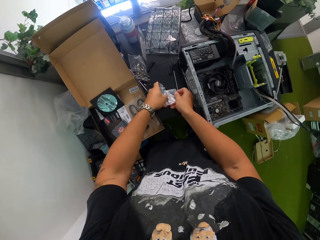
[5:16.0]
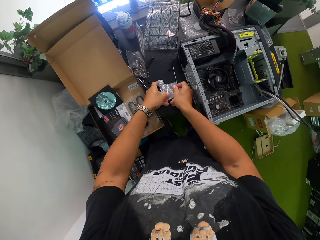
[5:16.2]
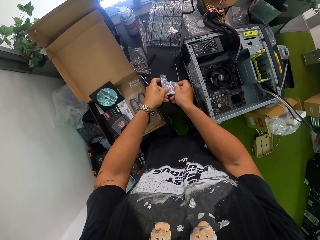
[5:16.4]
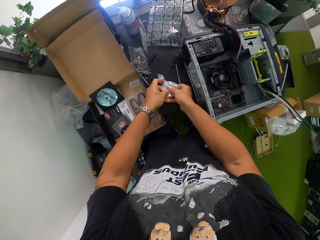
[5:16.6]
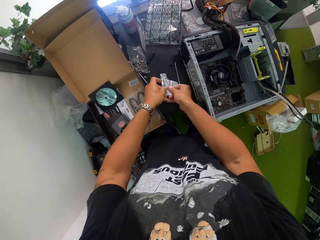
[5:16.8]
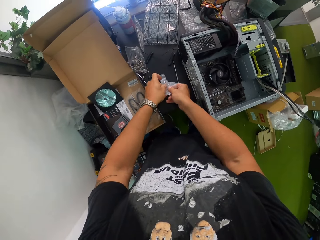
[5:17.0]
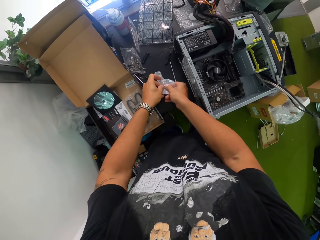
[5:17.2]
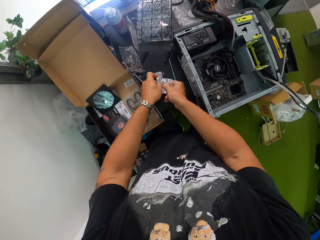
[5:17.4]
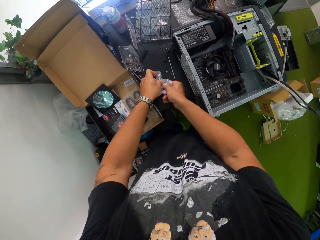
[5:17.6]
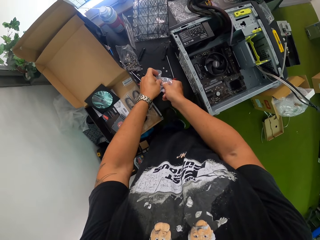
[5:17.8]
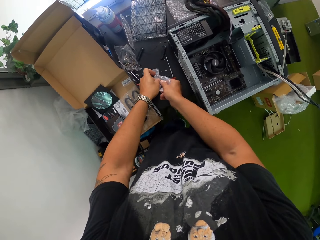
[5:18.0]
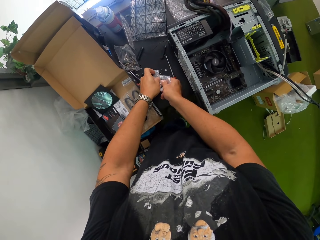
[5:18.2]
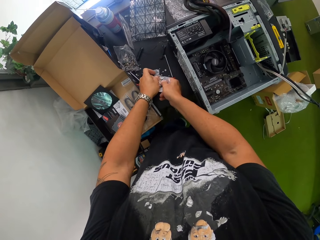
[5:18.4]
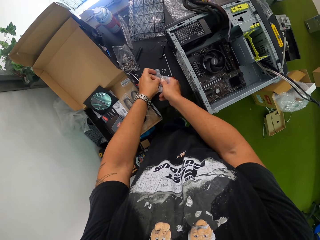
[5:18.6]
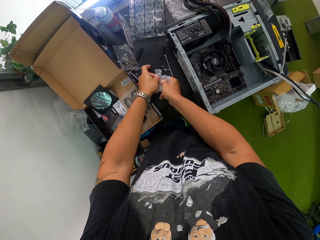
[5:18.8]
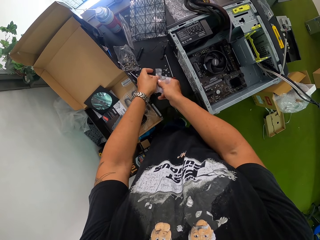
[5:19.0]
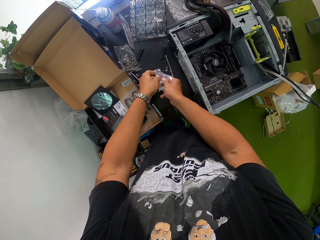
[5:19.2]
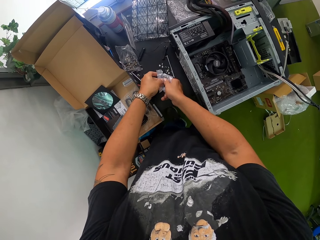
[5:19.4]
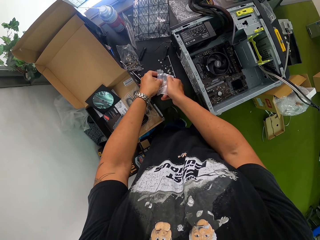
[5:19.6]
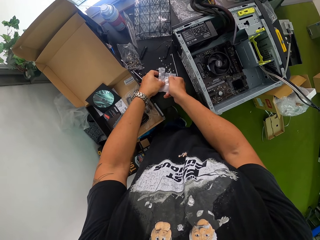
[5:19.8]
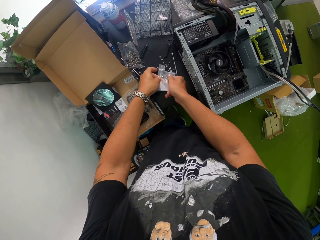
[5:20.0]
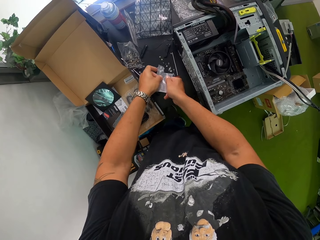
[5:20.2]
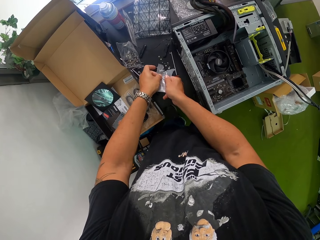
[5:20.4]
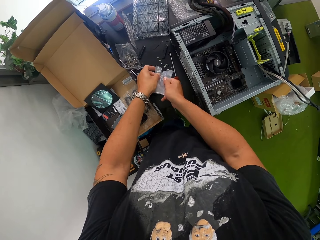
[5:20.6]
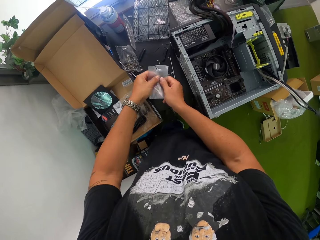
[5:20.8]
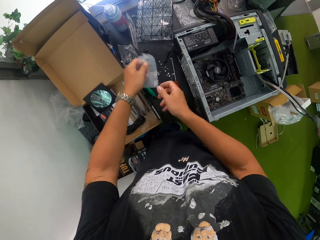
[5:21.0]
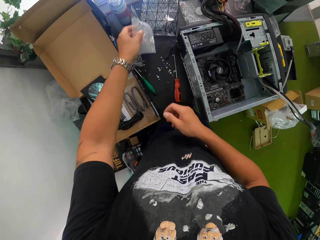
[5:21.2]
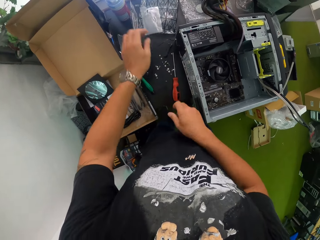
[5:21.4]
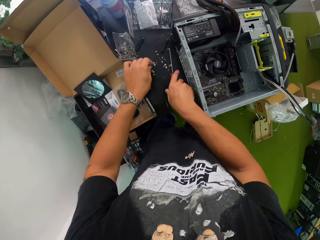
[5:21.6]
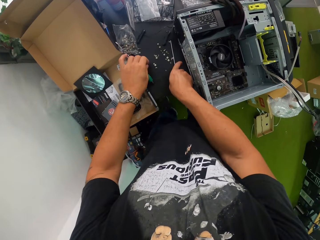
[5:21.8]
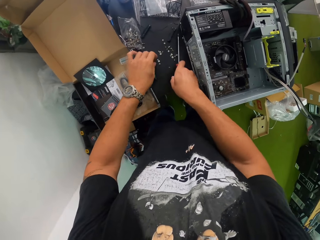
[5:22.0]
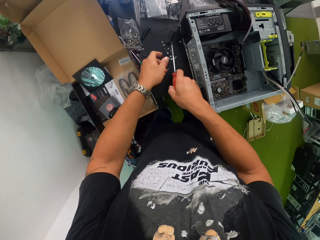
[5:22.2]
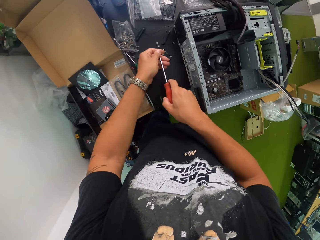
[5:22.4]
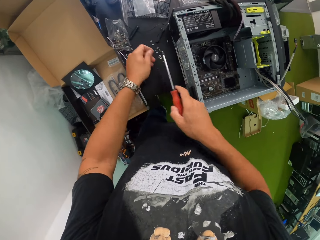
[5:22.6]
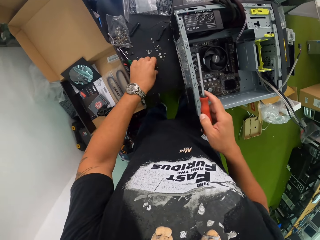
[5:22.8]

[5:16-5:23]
The camera wearer pours the screws on the table with both hands. He drops the pack on the table with his left hand. He picks the red screwdriver on the table with his right hand.

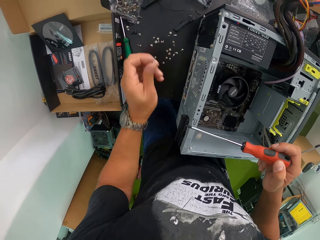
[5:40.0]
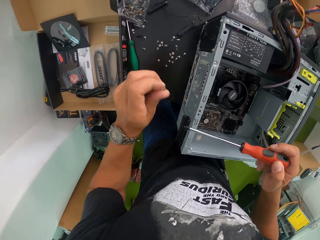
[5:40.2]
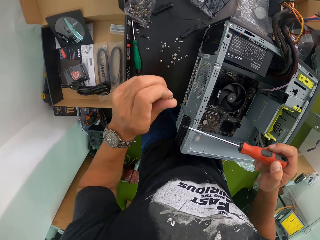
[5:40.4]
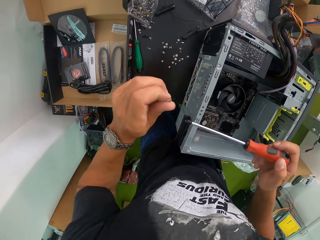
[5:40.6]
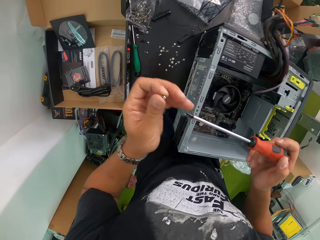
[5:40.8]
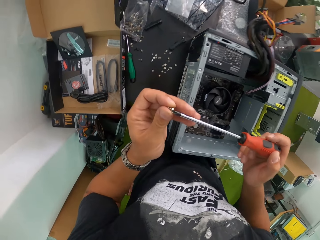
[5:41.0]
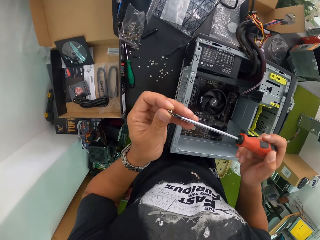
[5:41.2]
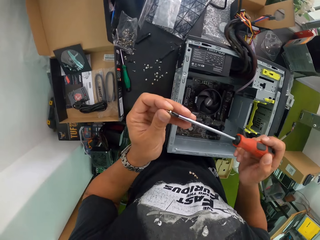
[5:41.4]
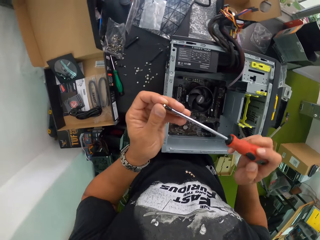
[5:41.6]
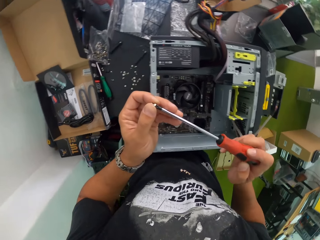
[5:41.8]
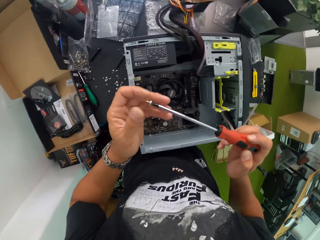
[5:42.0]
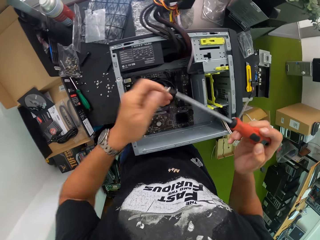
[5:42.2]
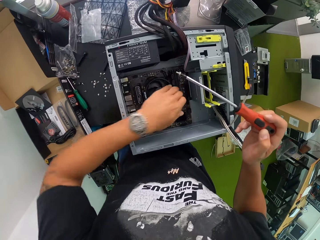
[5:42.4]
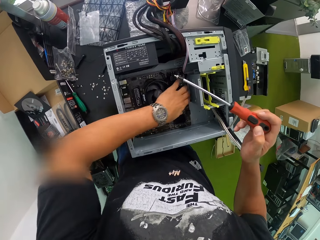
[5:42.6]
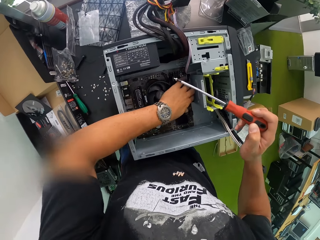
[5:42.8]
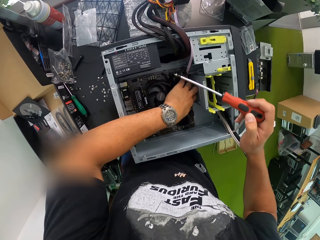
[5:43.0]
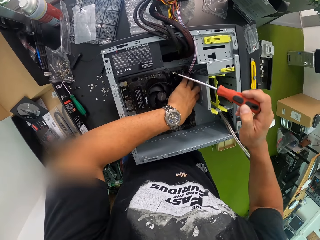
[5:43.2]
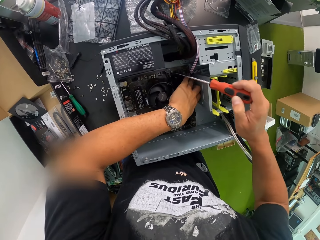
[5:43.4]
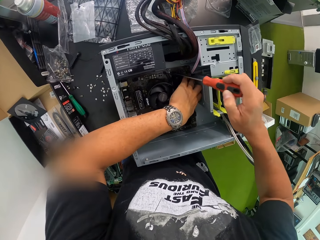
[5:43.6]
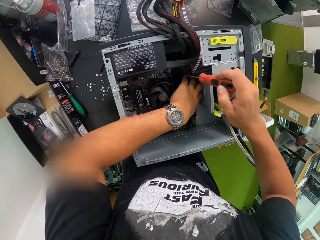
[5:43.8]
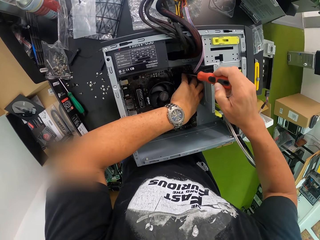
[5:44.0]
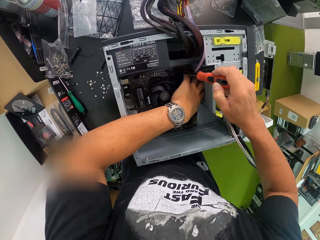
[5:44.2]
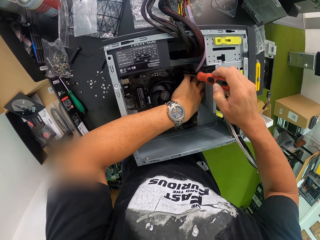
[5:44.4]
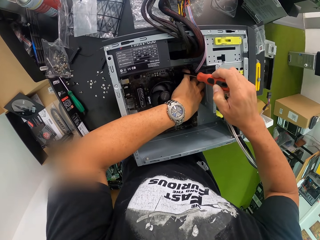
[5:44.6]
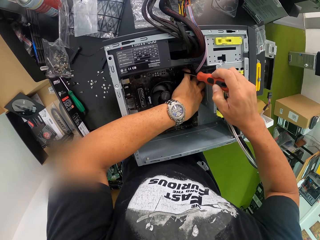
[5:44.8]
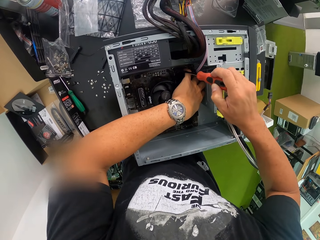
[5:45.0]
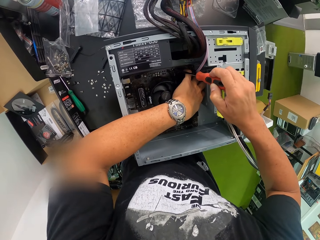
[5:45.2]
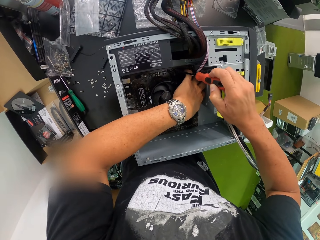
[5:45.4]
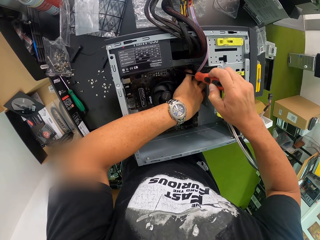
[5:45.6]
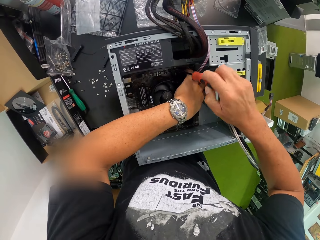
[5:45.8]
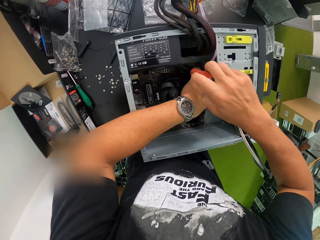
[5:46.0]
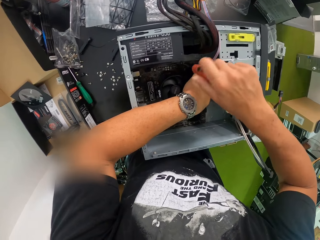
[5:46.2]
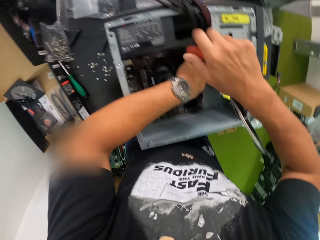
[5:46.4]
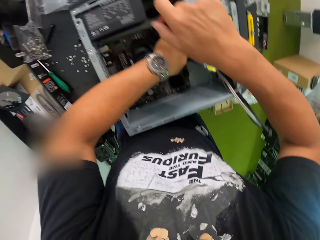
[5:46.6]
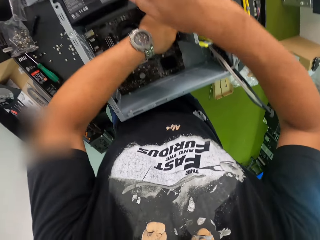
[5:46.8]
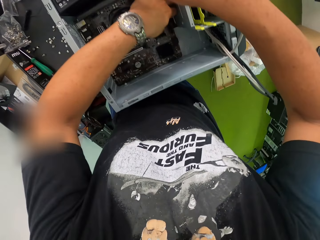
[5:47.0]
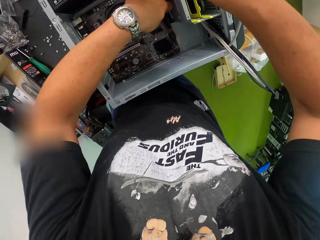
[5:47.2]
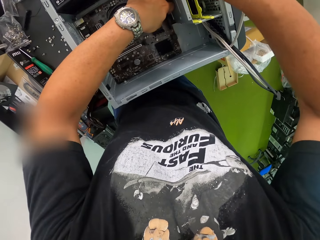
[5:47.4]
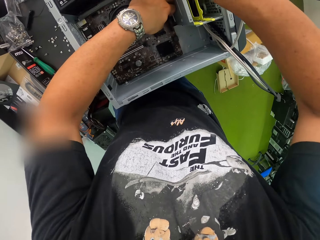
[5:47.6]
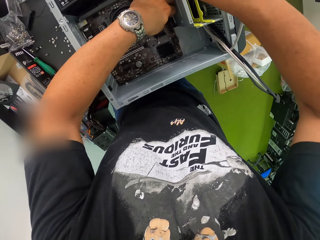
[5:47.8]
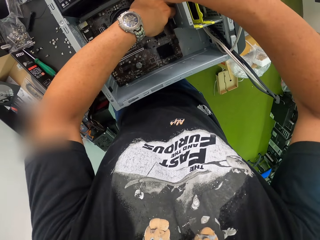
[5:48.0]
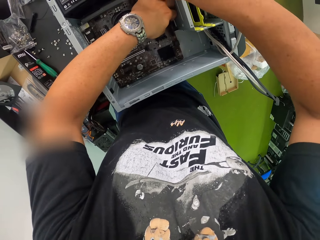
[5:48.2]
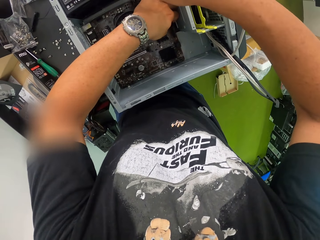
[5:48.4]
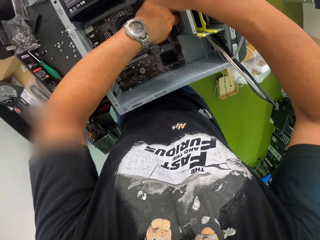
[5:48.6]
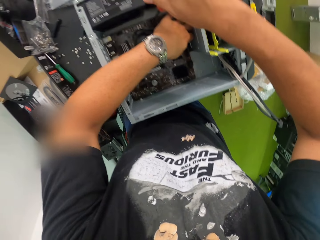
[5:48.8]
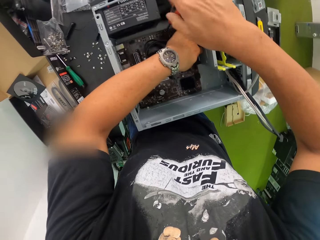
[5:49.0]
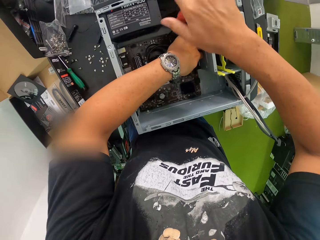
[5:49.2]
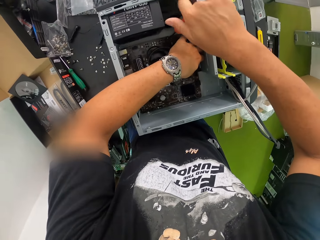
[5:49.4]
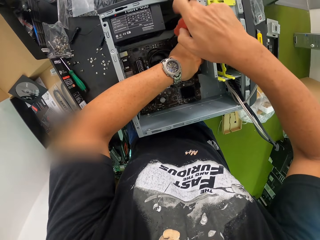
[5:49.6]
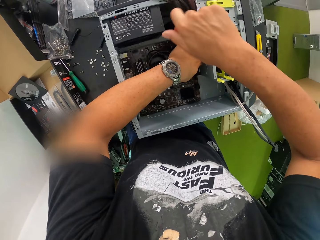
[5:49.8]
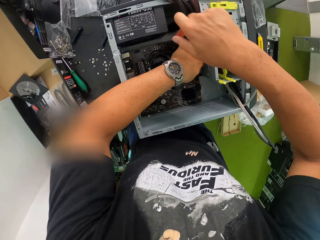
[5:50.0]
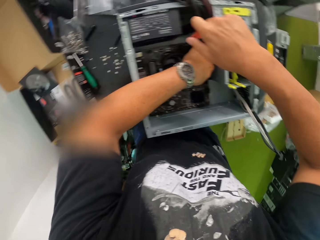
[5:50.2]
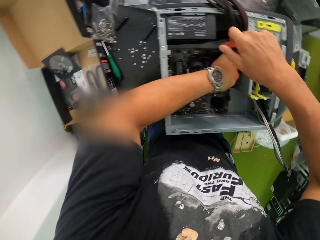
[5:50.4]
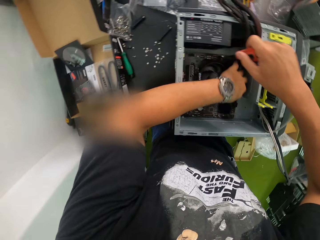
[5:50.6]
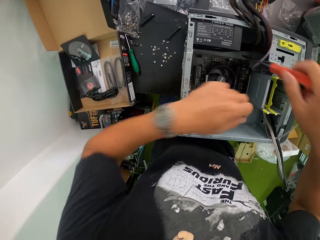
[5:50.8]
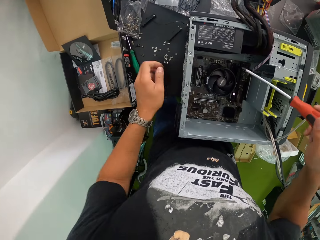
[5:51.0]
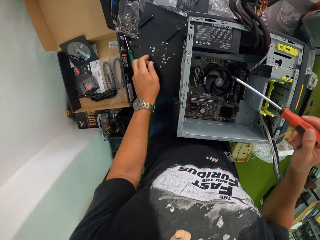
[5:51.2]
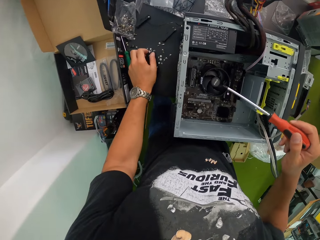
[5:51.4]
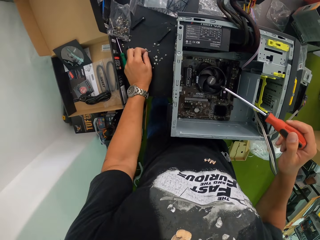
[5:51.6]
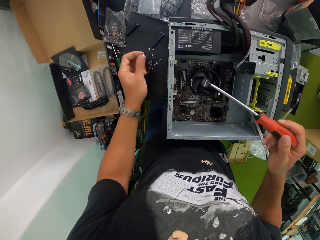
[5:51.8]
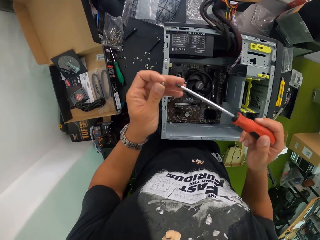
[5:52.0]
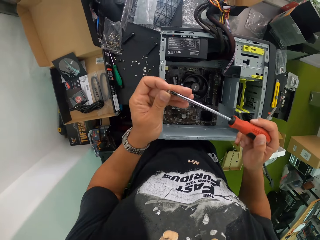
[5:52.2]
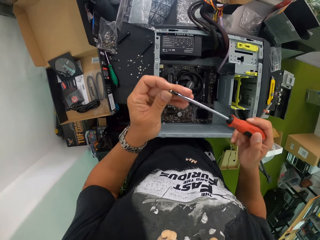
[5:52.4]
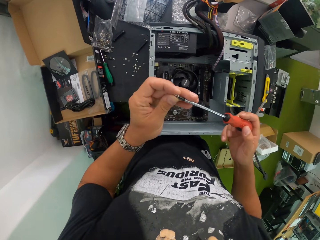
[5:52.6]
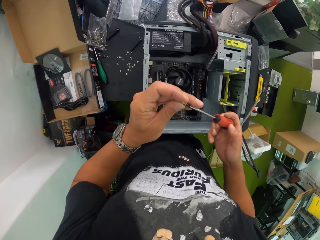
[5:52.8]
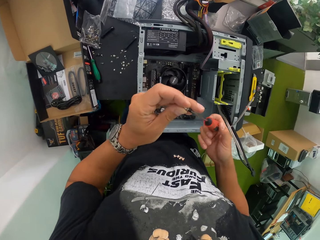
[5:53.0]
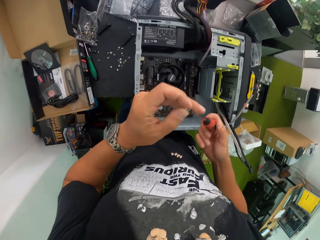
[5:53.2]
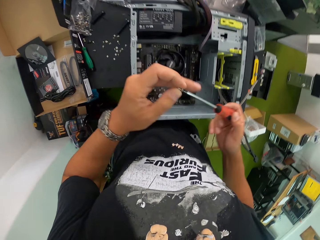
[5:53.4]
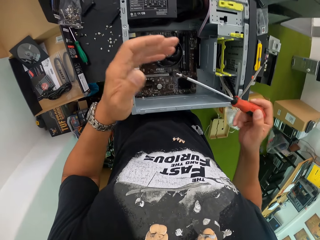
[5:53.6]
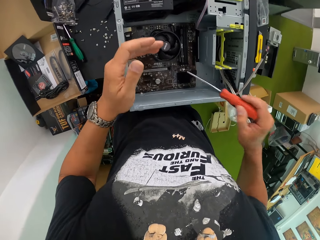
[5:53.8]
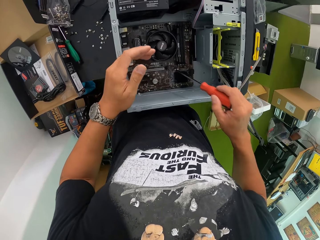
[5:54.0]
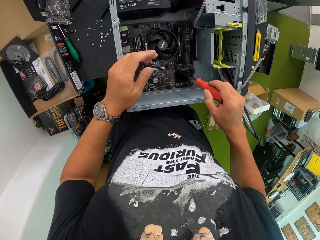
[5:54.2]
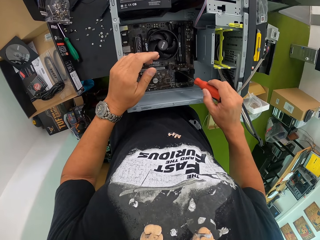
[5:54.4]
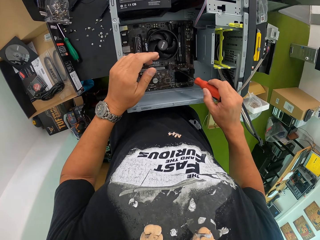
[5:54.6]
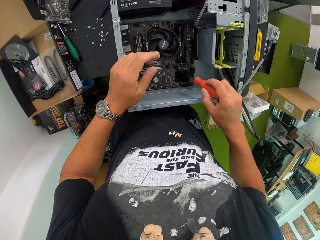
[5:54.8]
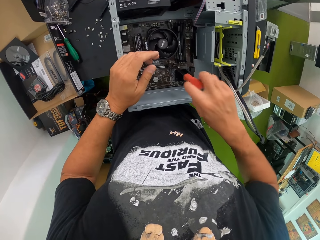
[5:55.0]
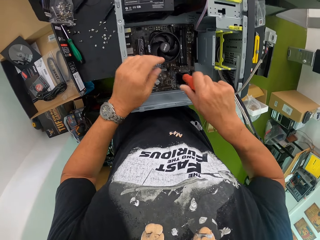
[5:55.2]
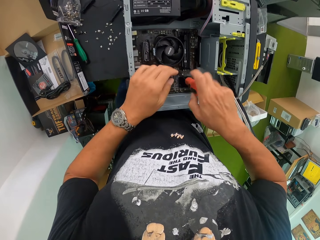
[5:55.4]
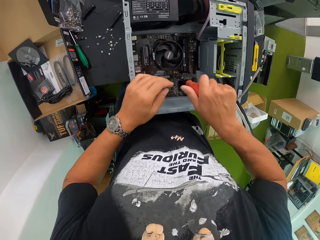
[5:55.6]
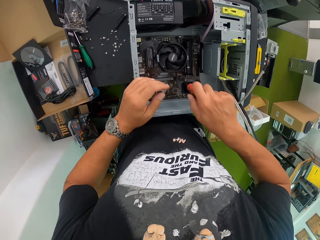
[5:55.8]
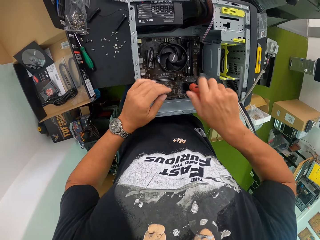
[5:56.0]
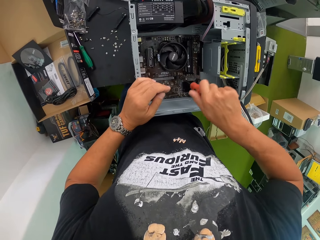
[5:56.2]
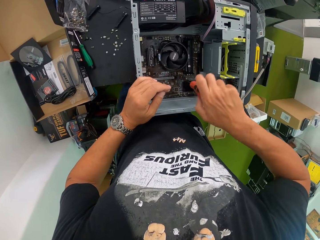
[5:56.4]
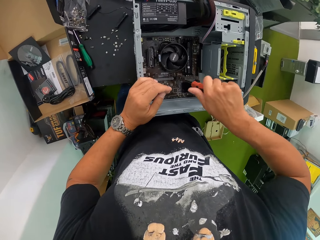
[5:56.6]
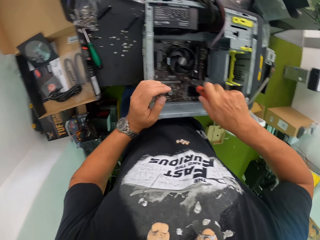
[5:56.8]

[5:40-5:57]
The camera wearer inserts the screw into the red screwdriver in his right hand with his left hand. He holds the mainboard in the CPU with his left hand. He screws the mainboard to the CPU with the red screwdriver in his right hand. He picks up a screw on the table with his left hand. He inserts the screw into the red screwdriver in his right hand with his left hand. He screws the mainboard to the CPU with the red screwdriver in his right hand.
